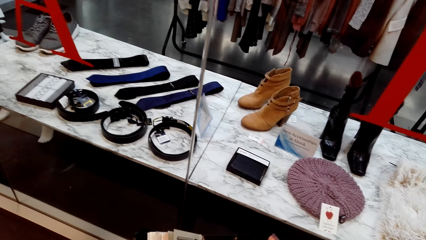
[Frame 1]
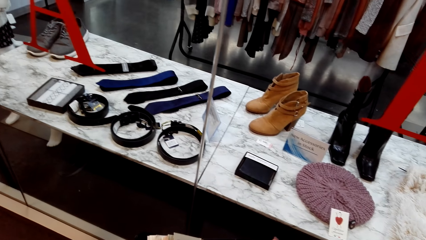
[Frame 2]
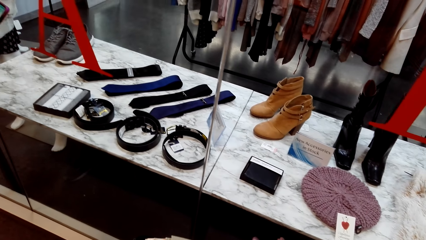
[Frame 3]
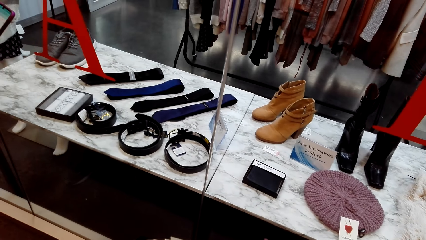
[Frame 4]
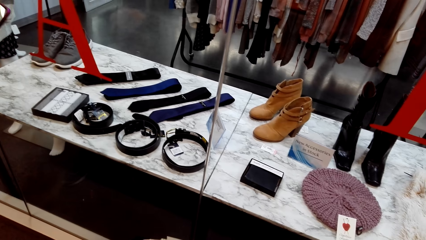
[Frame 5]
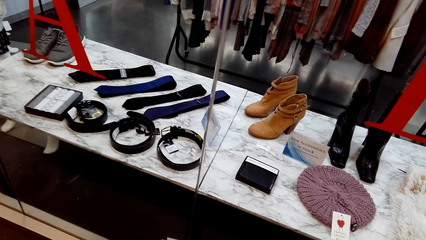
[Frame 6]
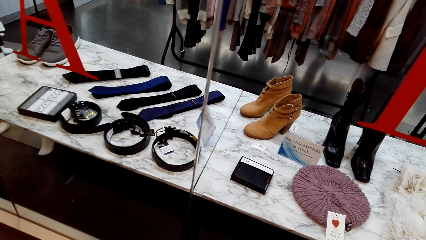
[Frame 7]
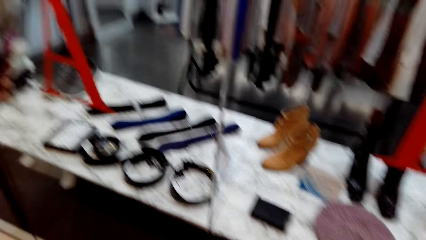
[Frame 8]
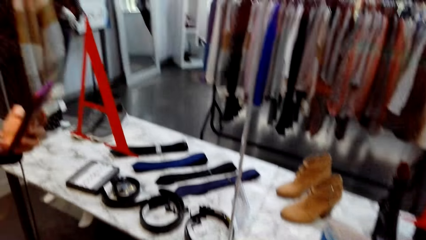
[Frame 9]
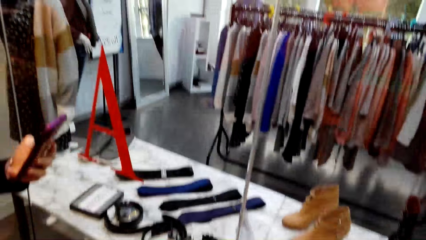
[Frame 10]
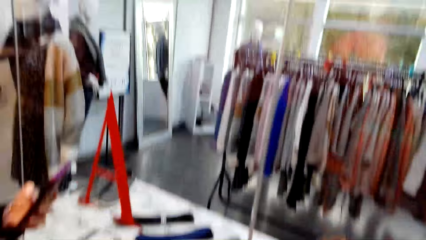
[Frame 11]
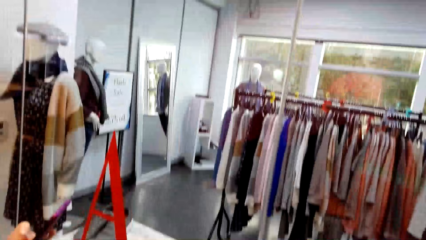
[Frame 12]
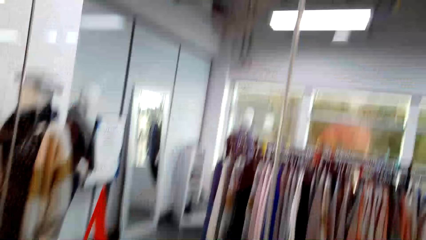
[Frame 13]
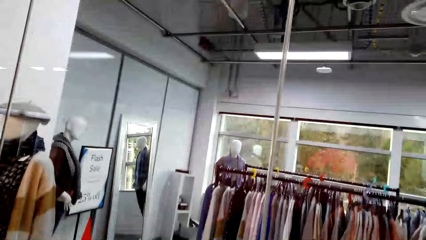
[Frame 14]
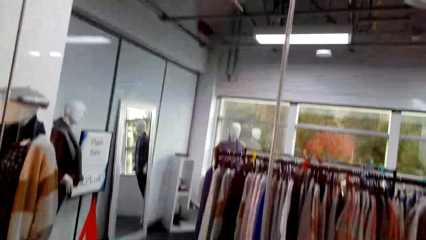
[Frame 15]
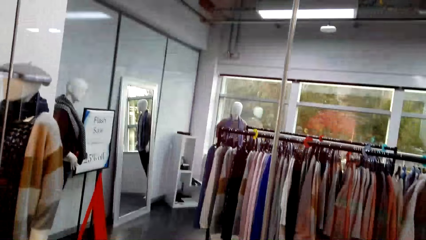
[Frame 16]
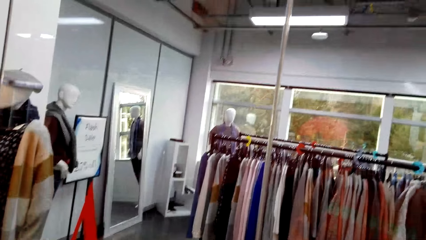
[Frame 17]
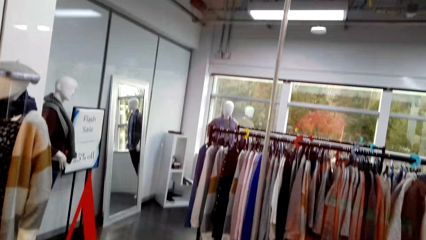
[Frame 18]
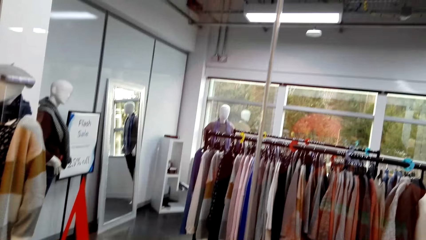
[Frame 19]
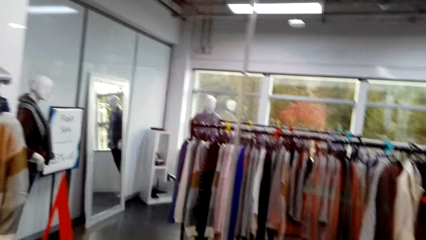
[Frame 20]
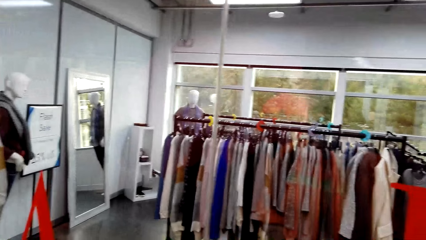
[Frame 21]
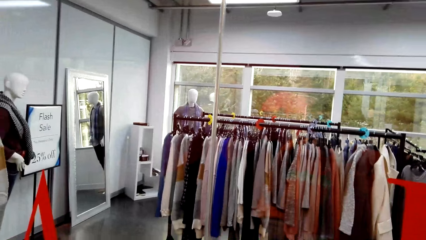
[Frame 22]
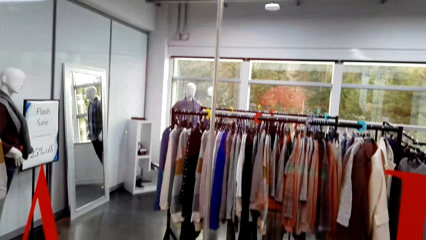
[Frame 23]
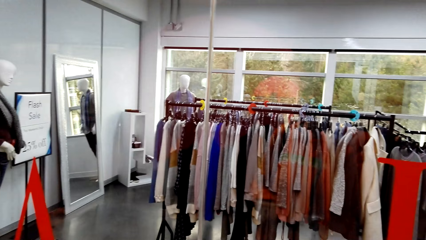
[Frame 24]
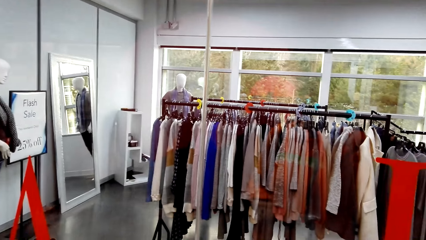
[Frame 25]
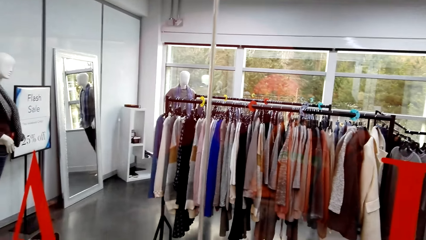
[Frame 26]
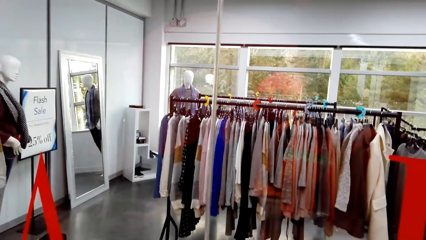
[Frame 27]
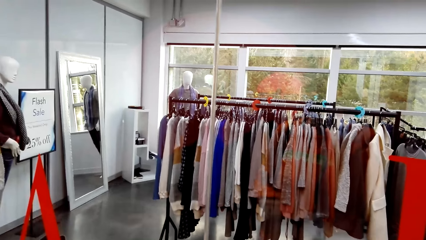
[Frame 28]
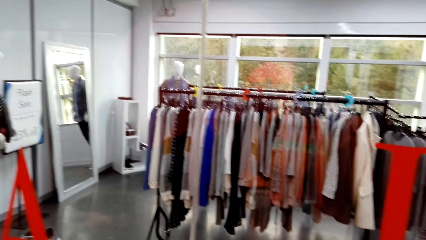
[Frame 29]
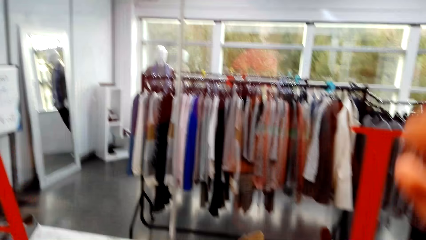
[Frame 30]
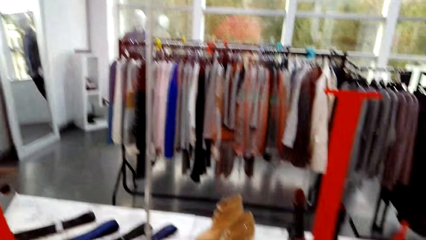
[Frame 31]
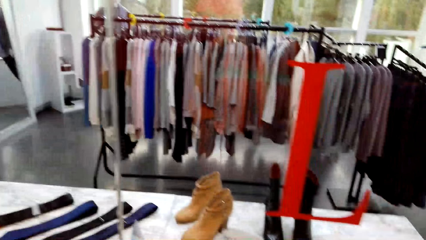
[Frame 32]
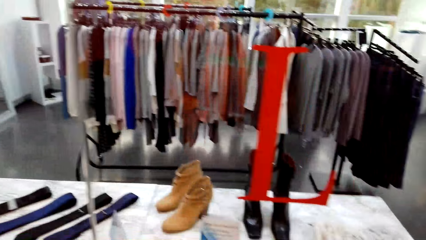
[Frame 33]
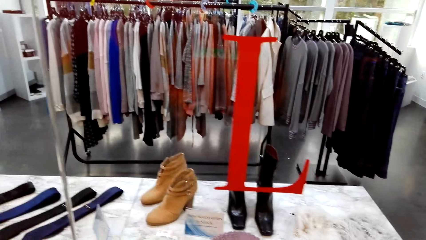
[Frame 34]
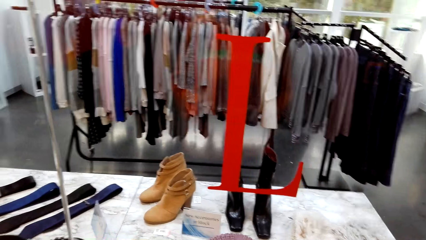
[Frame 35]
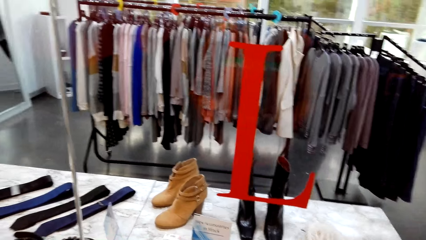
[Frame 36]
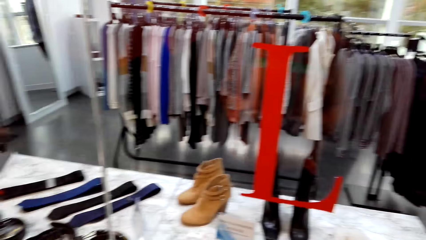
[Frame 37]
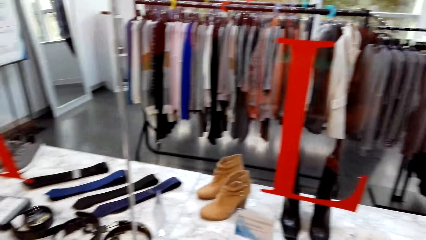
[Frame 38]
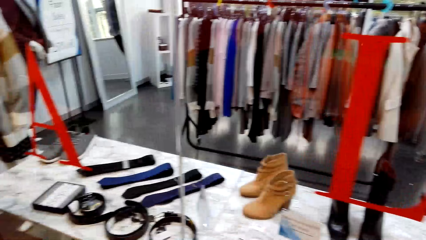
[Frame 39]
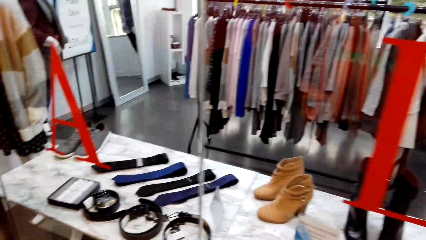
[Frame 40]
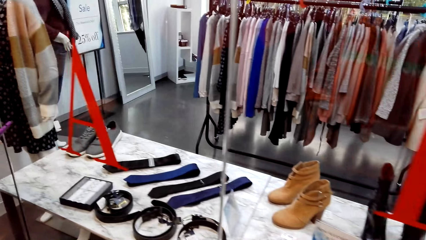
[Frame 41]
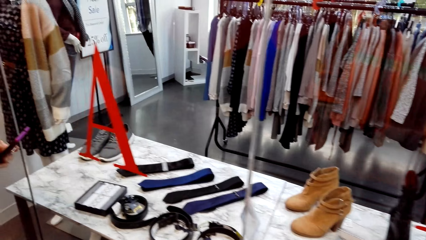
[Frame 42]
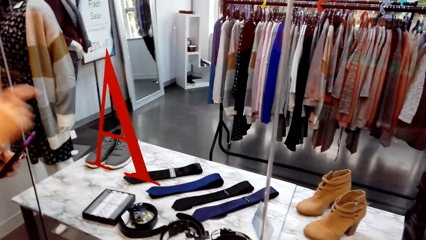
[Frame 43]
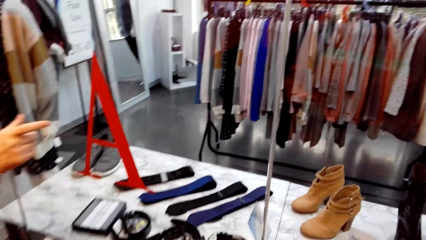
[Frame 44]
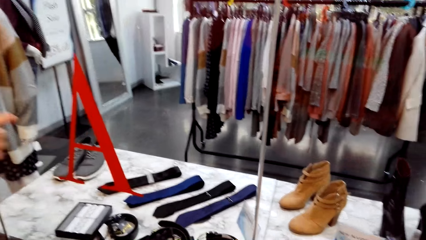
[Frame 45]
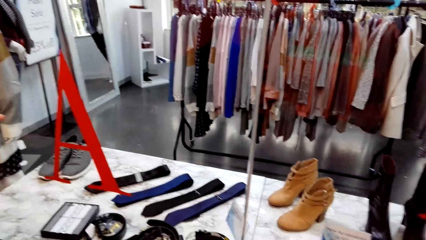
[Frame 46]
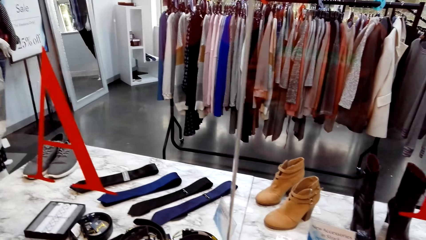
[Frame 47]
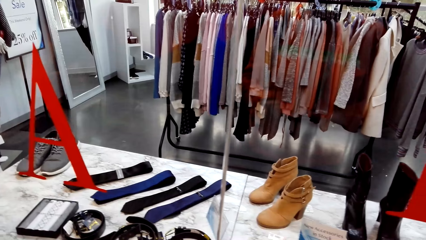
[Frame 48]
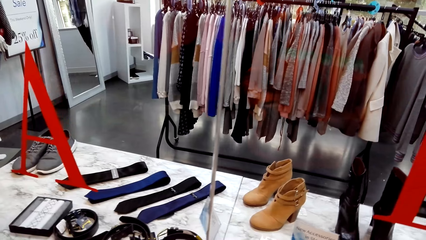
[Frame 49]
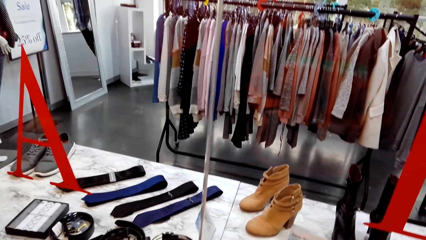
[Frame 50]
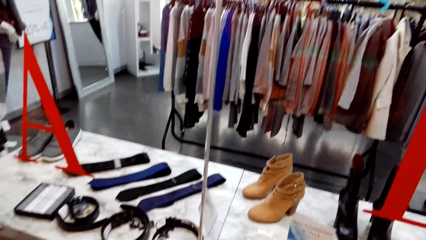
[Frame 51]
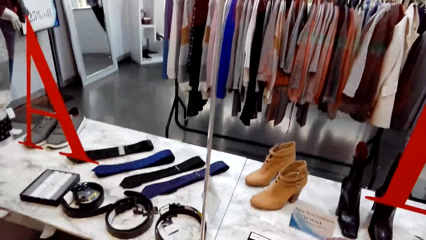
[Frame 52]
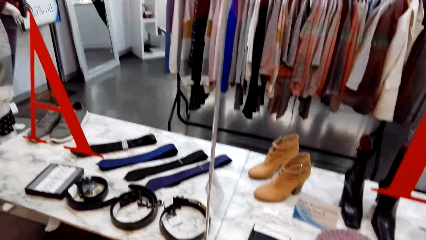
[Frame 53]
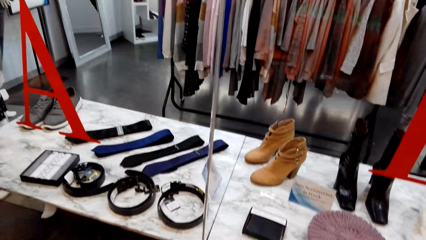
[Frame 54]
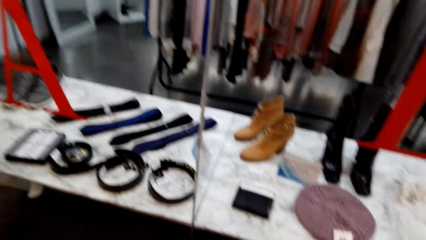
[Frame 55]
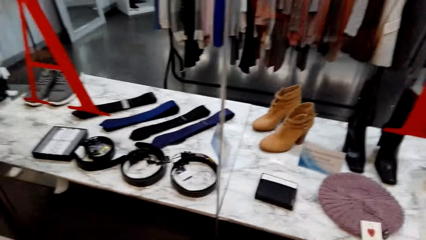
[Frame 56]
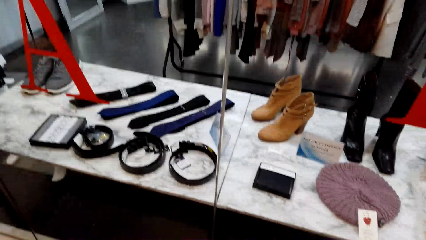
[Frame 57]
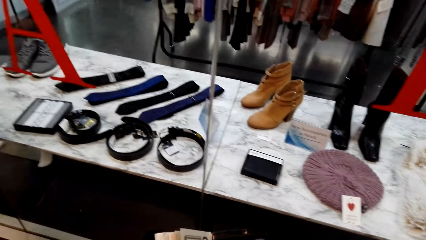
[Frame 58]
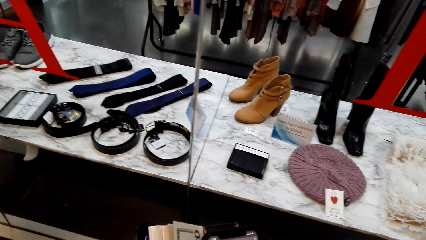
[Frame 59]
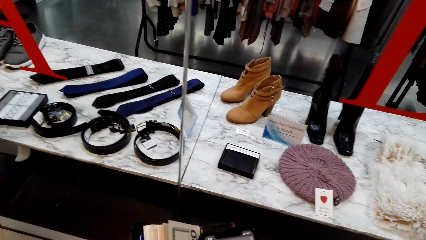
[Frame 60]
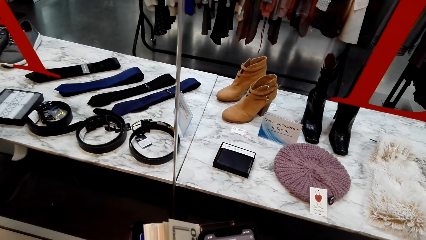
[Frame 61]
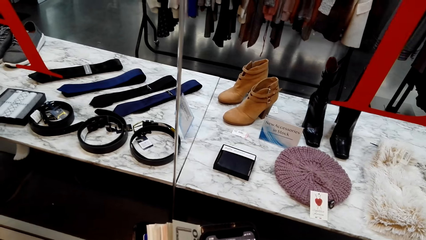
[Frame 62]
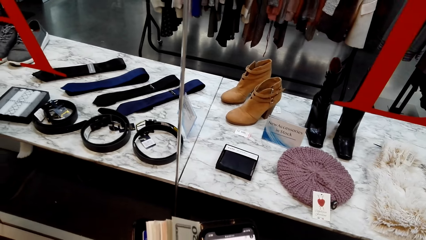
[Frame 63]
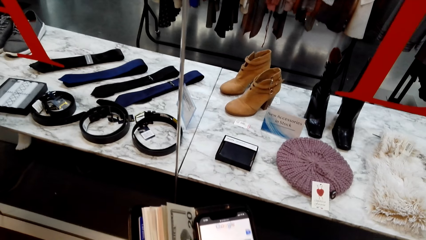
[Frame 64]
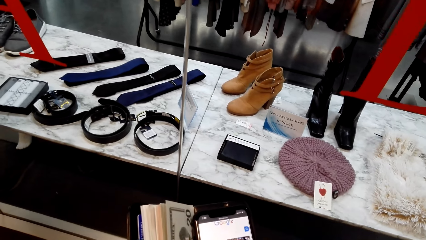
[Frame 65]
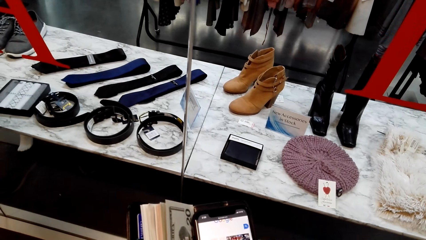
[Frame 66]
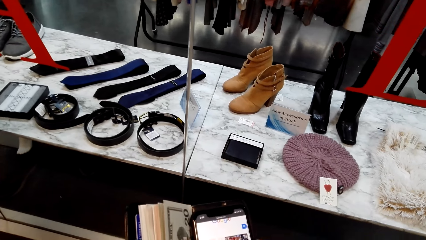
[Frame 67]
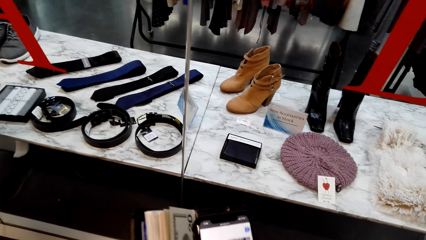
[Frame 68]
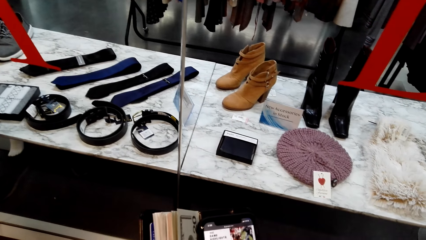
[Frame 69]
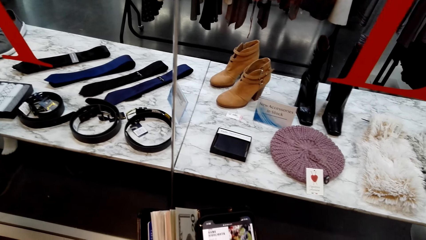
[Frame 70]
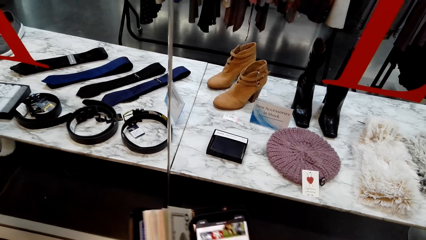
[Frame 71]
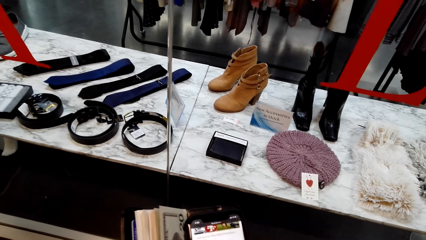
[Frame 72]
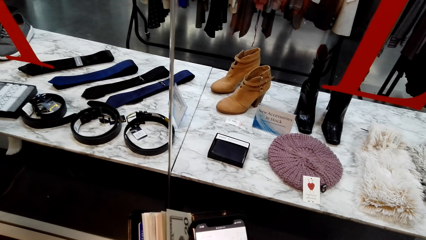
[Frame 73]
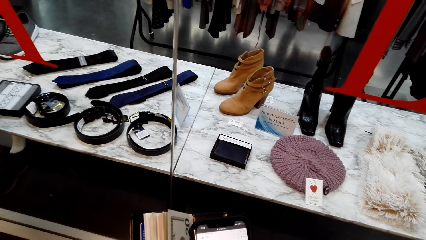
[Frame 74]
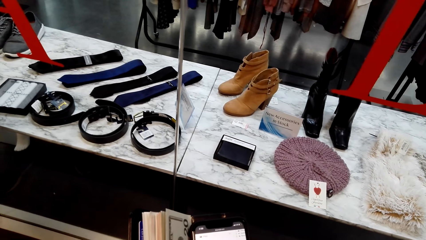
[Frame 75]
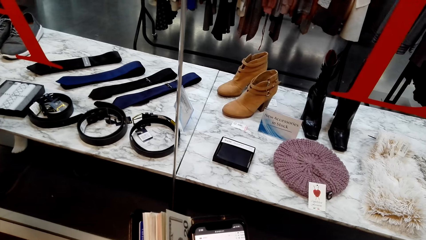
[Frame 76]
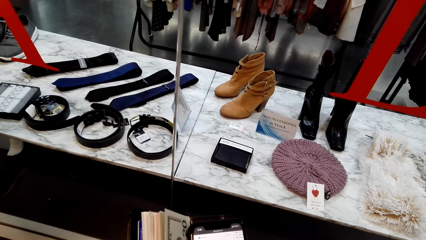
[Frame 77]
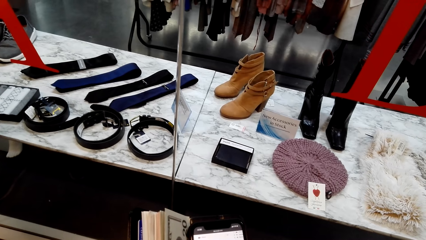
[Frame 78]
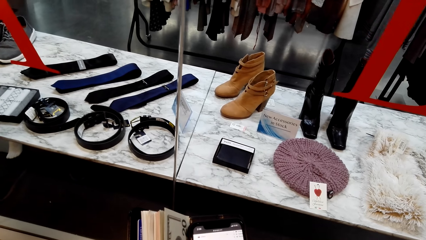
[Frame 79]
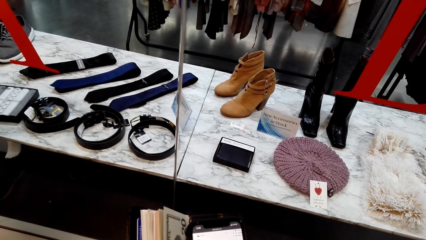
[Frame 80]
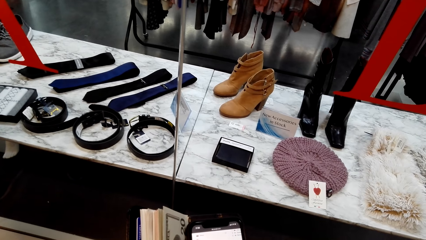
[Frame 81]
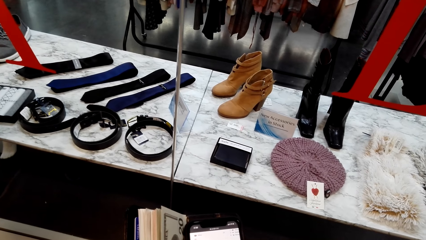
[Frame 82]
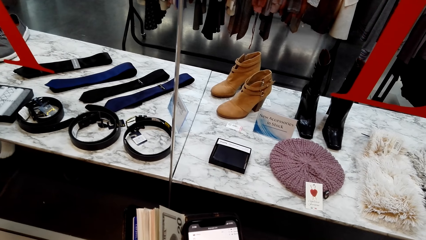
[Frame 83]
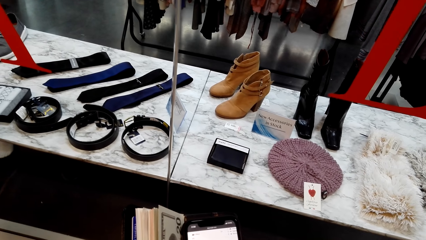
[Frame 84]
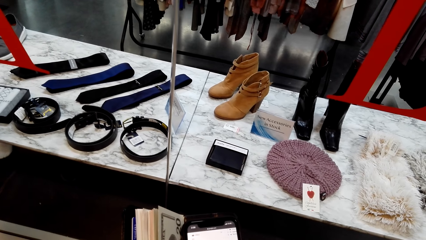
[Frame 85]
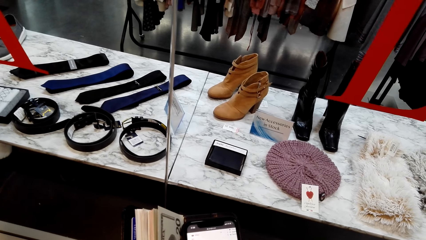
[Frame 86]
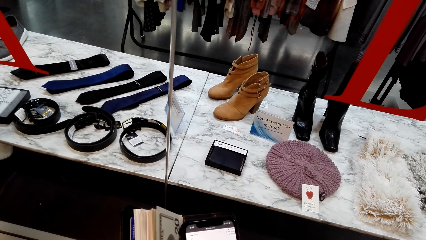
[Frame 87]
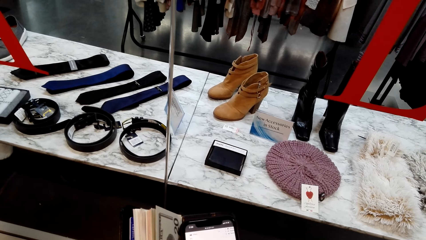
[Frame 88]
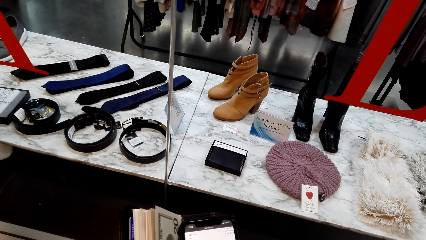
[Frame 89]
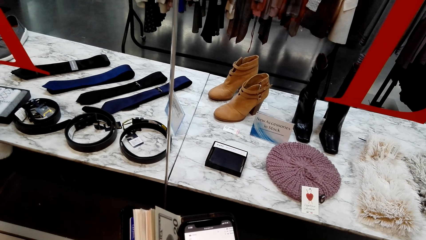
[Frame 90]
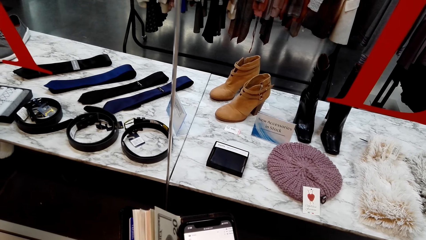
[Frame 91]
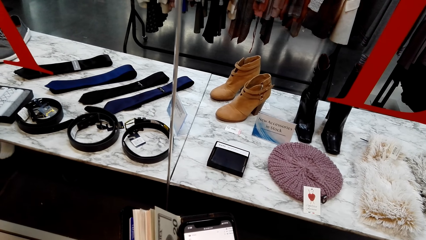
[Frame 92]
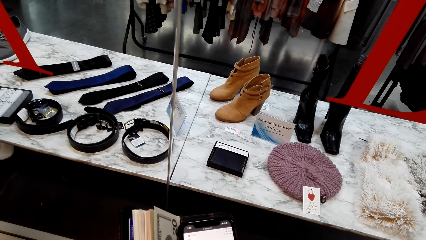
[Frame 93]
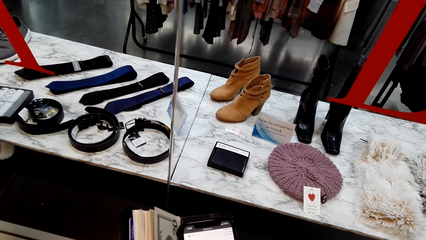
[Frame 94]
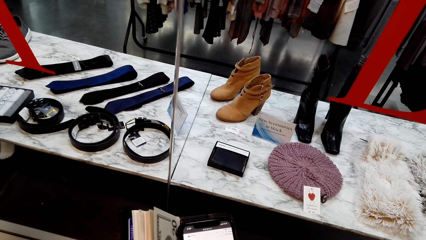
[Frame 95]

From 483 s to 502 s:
The camera wearer looks around the clothing shop. A woman talks to the camera wearer. The camera wearer scrolls the phone.
